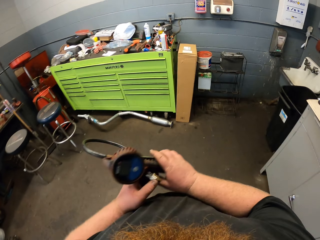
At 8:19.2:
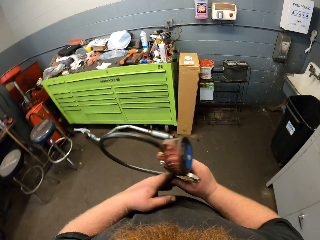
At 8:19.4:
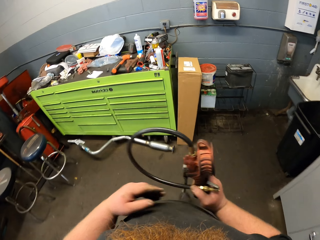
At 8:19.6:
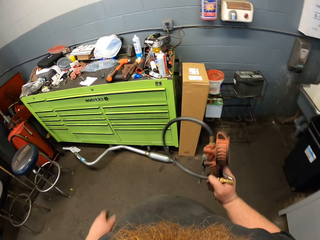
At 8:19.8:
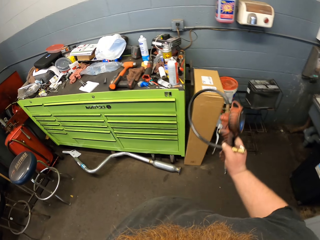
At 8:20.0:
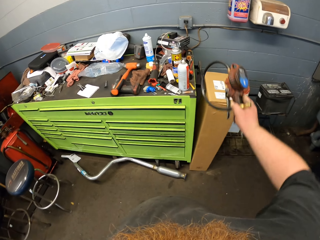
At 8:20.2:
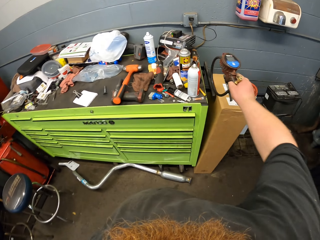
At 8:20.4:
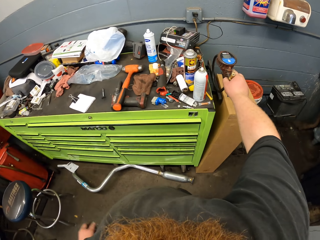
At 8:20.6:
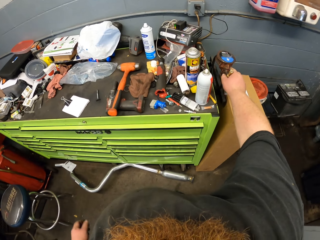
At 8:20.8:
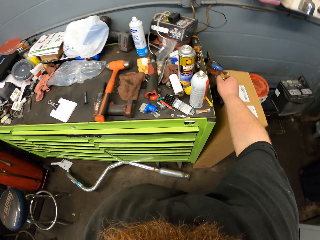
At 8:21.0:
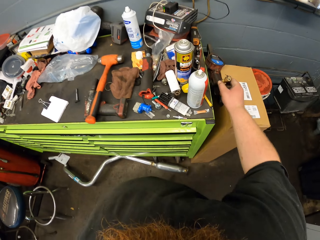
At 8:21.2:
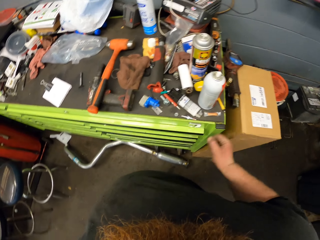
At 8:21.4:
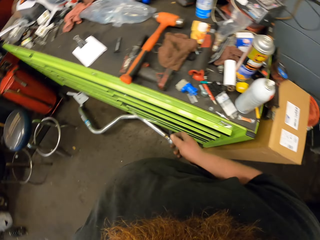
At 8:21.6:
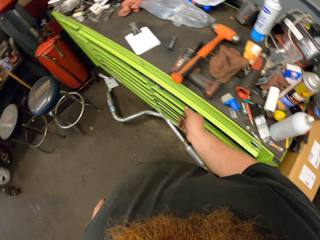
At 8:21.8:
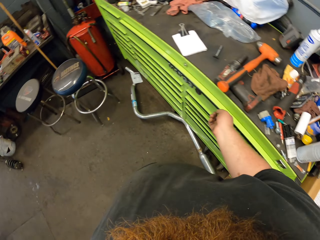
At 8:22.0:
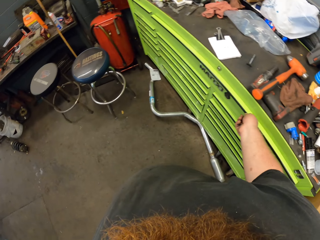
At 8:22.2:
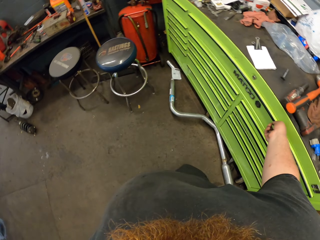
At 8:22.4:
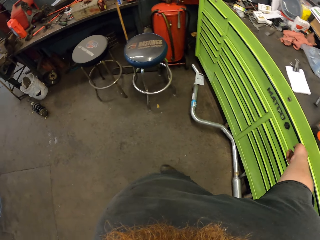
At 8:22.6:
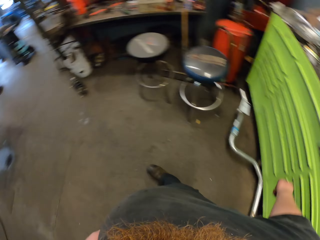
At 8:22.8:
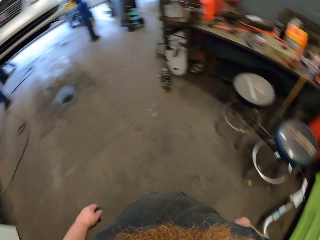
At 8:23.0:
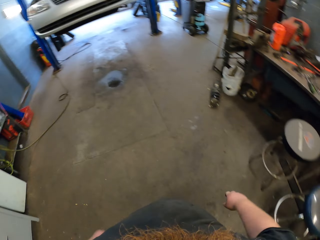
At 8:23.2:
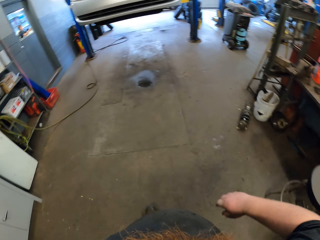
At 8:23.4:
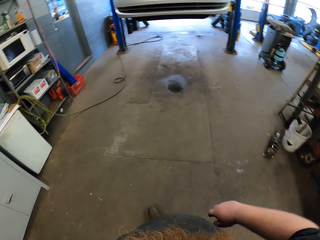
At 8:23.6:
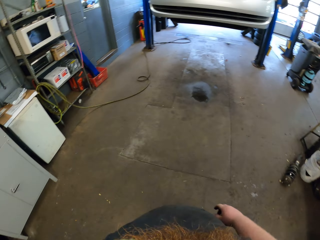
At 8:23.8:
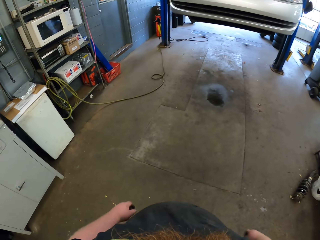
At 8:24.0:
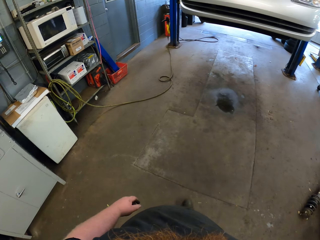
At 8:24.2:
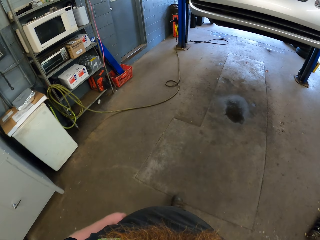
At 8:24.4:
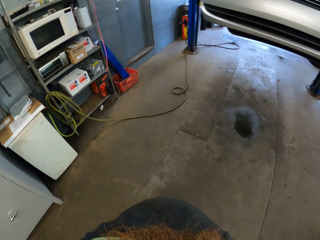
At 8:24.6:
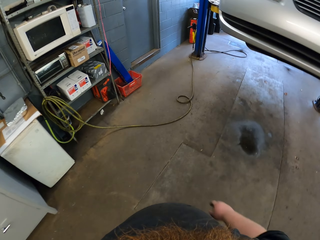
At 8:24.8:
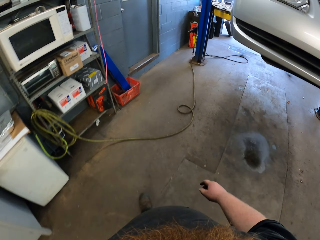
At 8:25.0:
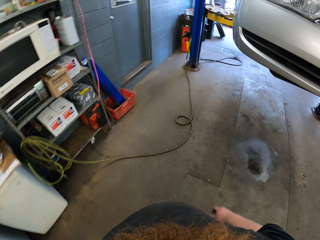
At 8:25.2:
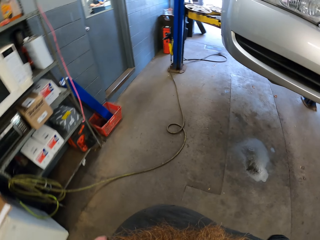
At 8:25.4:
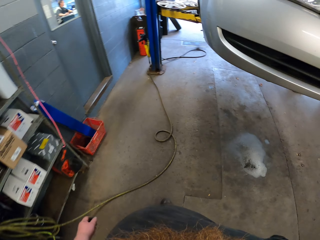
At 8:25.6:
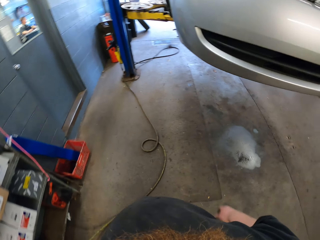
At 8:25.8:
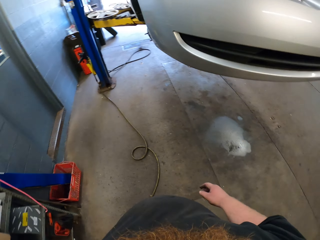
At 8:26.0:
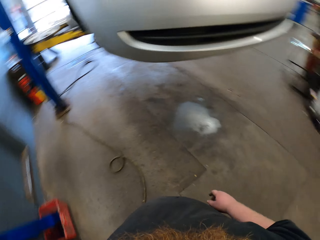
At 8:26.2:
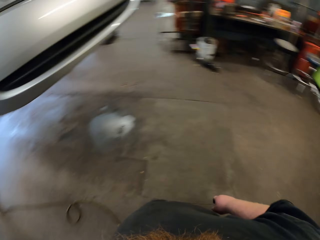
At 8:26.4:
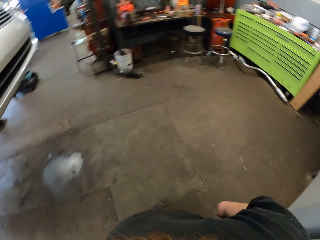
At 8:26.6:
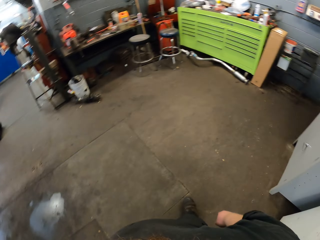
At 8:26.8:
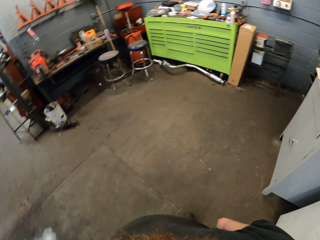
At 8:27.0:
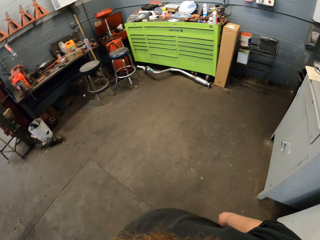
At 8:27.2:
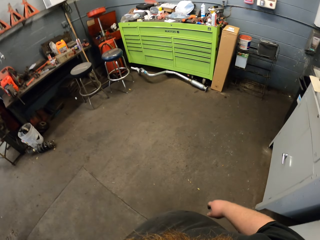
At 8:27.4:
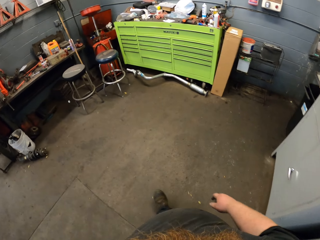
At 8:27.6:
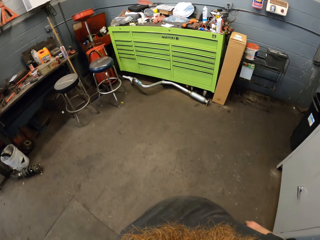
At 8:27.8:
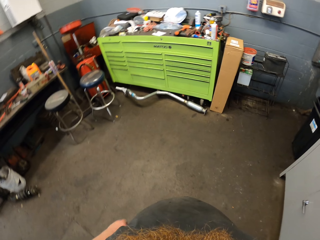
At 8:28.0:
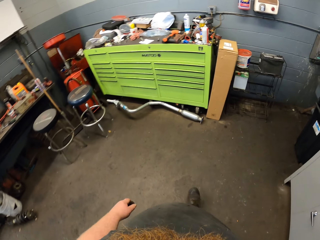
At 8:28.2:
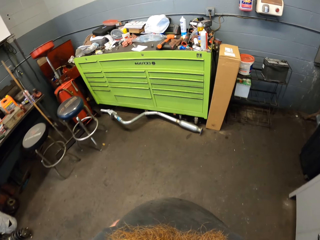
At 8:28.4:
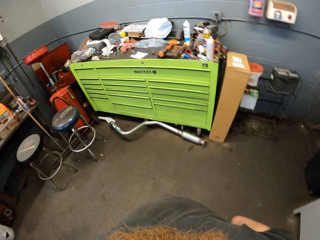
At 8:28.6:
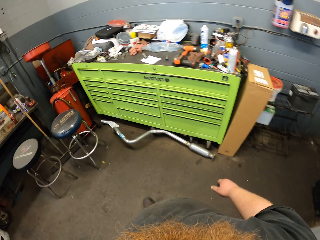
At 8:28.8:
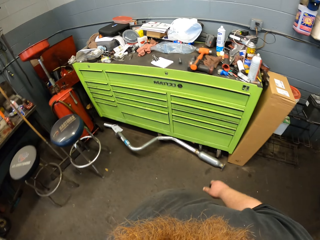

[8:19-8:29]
The camera wearer puts the pressure pump near the cabinet. They walk towards the car.

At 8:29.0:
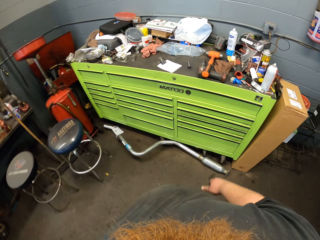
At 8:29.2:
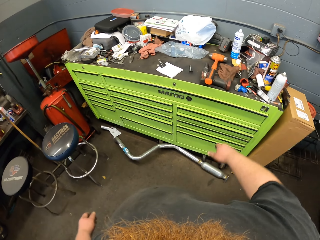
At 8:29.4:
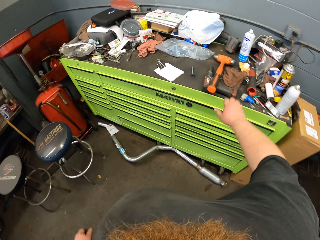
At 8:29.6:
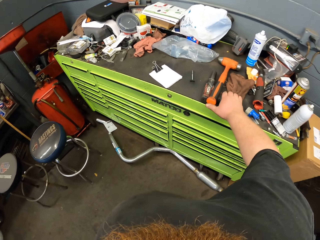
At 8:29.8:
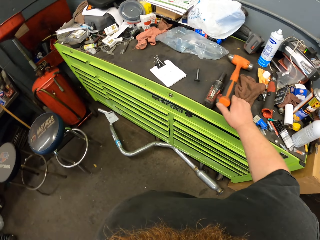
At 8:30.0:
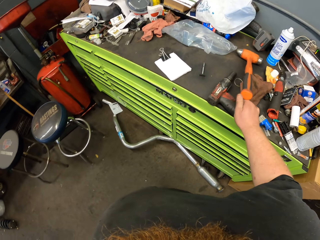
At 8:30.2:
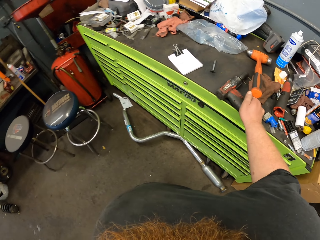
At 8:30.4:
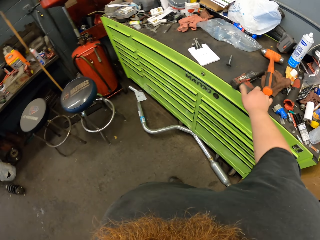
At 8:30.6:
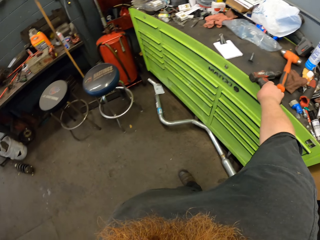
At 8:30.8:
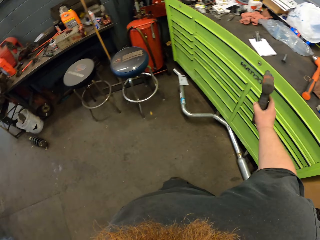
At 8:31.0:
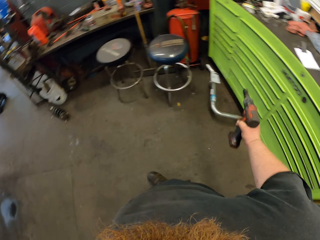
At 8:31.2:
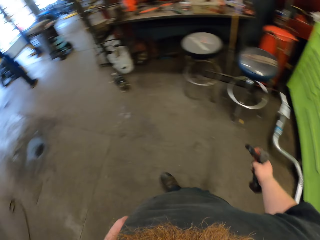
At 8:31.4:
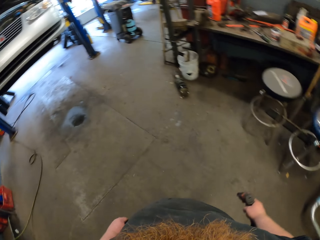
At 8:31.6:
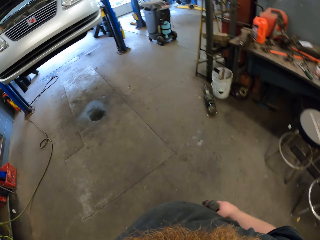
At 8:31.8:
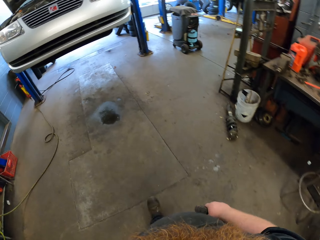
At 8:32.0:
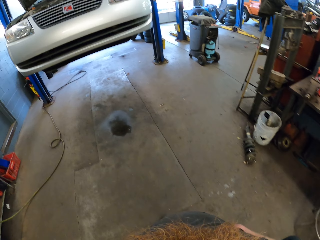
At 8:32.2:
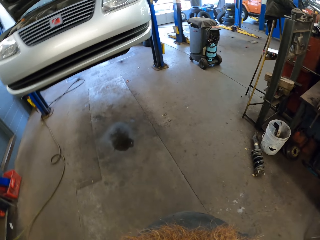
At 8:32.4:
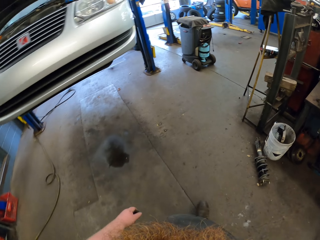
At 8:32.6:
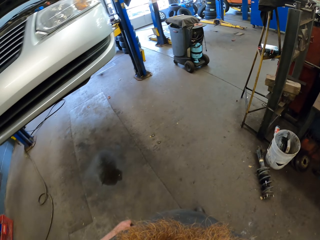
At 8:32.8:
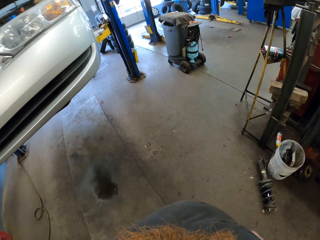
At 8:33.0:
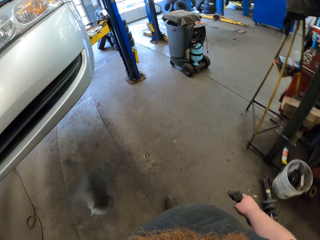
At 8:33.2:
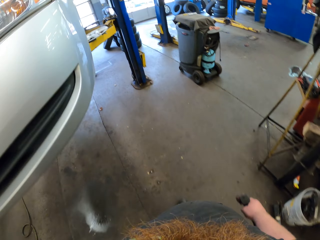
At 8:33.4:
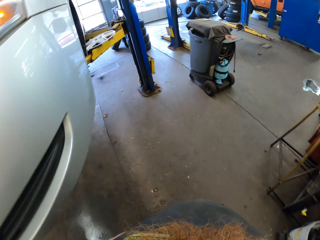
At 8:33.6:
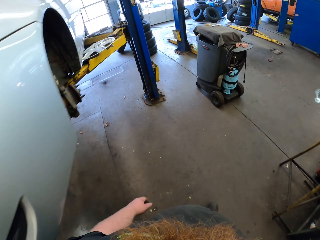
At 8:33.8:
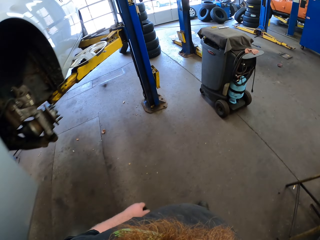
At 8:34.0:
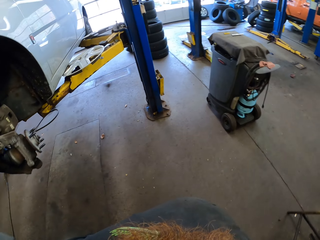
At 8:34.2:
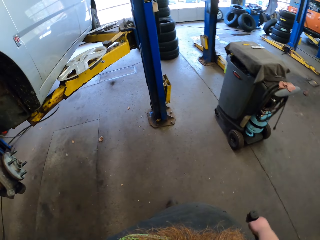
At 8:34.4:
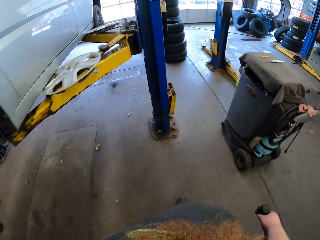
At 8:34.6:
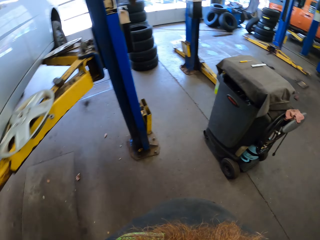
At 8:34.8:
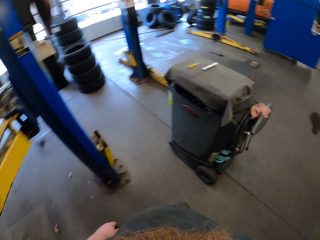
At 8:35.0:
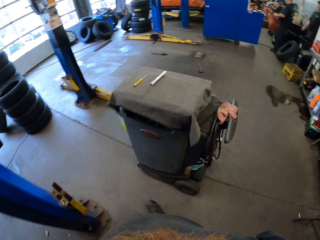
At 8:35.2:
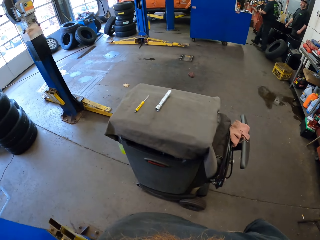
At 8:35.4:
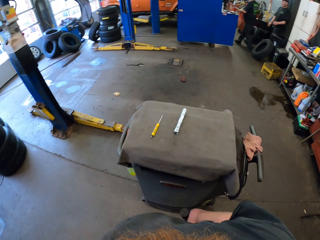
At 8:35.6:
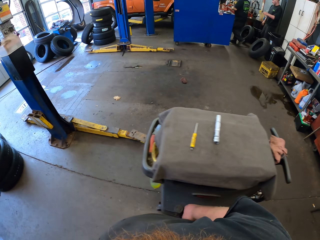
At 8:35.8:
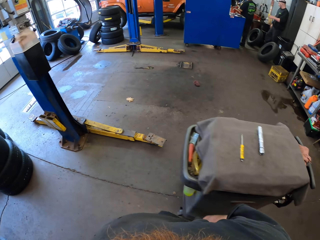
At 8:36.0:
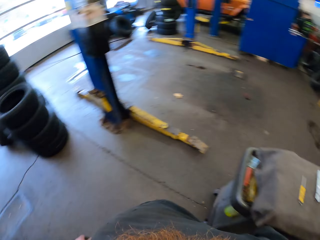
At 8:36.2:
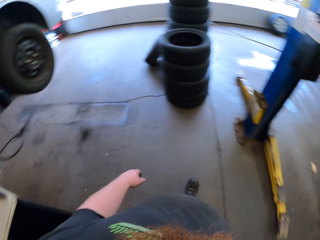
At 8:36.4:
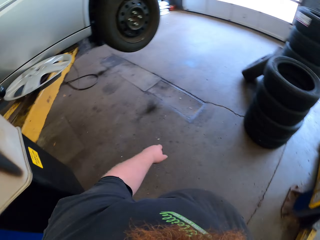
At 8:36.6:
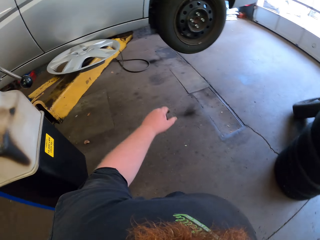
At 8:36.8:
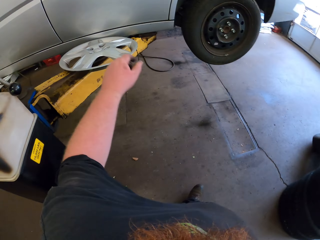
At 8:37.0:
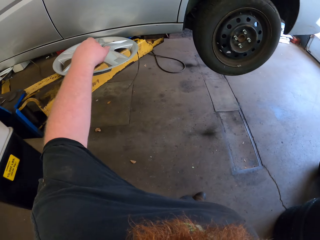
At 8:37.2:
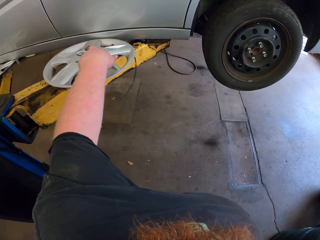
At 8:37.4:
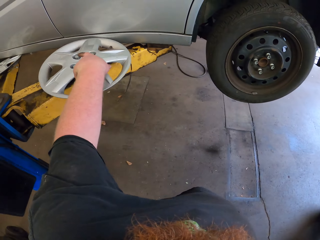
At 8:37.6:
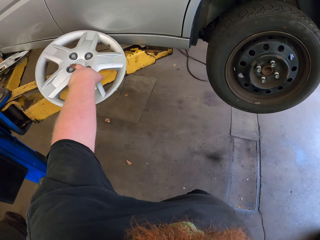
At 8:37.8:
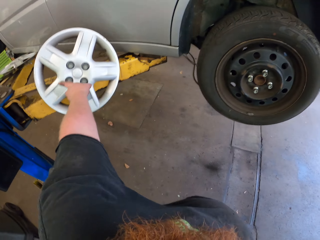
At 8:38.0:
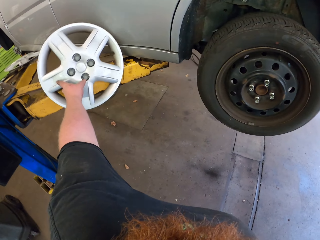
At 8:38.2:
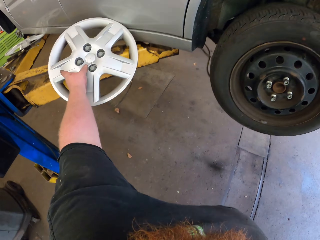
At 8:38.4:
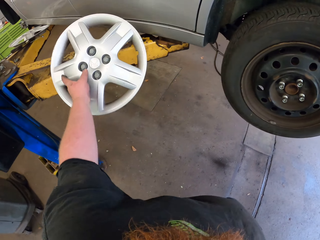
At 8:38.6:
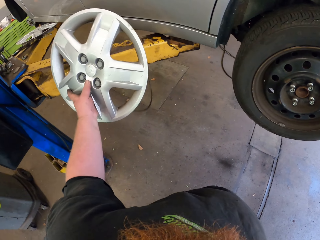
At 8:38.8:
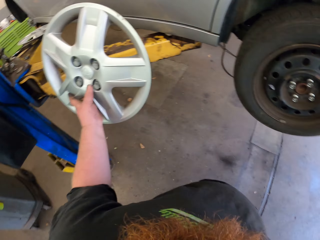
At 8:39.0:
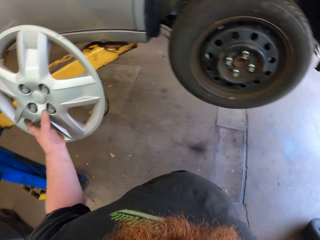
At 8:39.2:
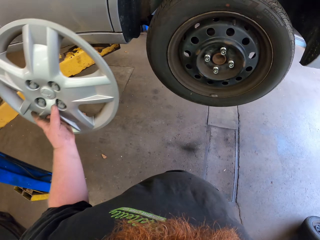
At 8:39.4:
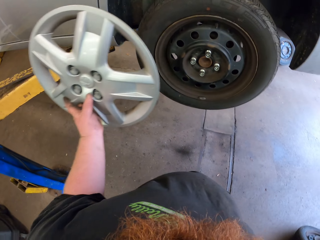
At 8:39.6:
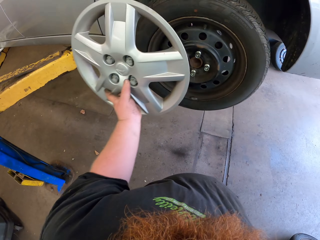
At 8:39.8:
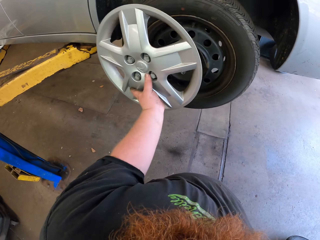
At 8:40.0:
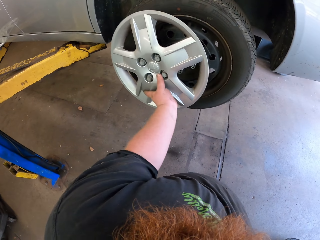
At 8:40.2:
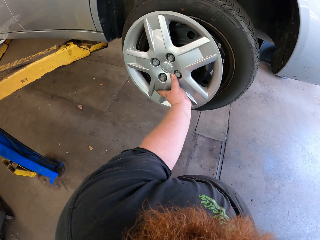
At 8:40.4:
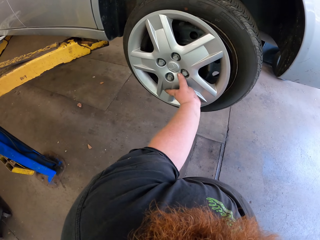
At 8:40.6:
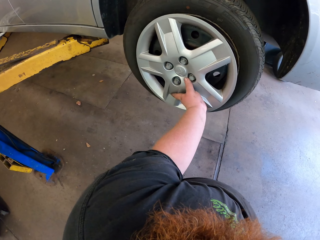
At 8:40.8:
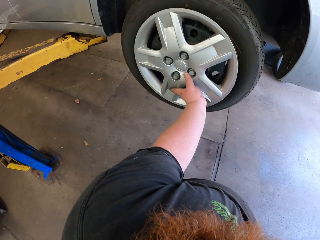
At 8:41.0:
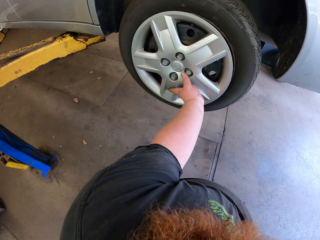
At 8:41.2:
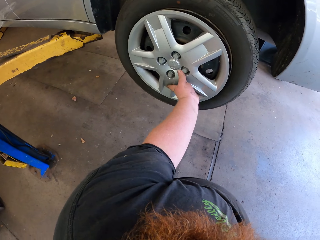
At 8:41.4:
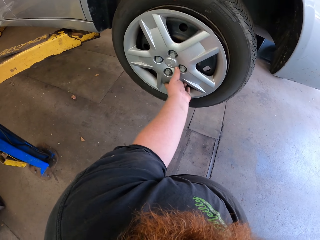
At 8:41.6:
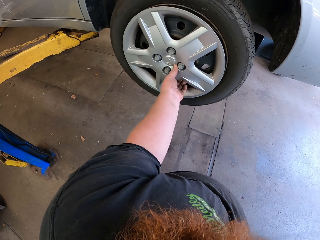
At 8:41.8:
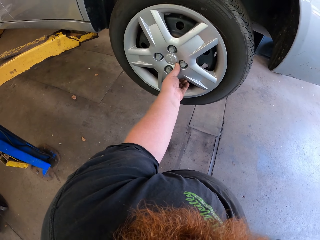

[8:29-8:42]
The camera wearer picks up a power drill with his right hand. He walks in the store. He picks up a rim cap with his left hand.
